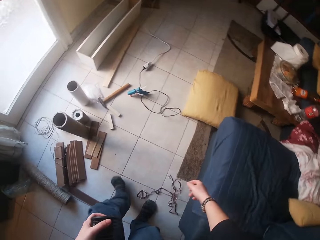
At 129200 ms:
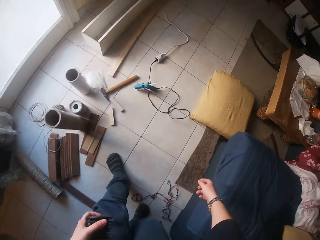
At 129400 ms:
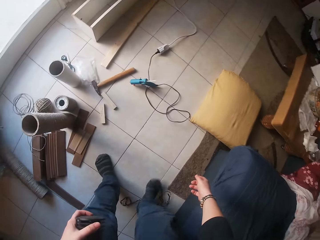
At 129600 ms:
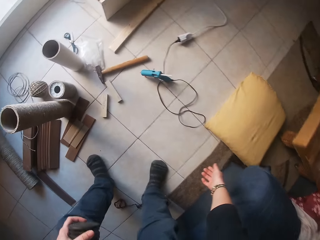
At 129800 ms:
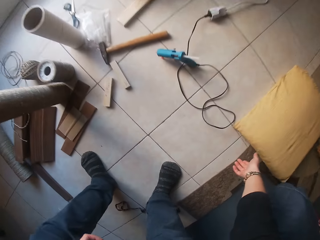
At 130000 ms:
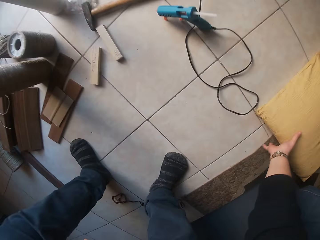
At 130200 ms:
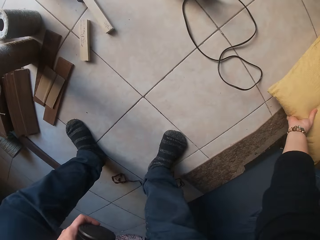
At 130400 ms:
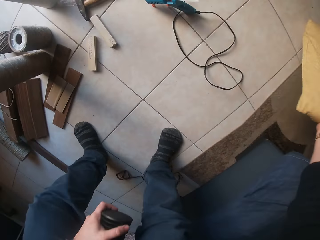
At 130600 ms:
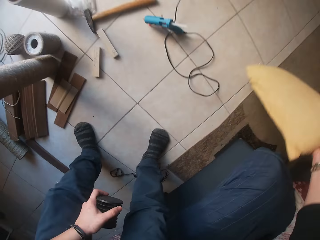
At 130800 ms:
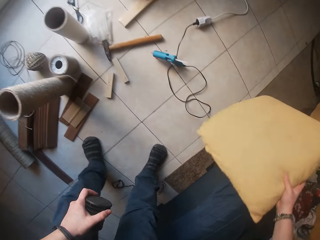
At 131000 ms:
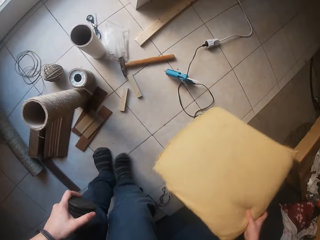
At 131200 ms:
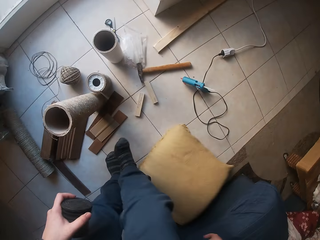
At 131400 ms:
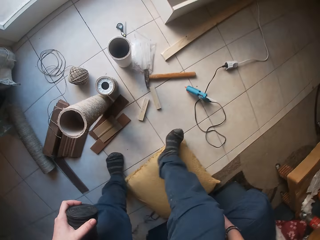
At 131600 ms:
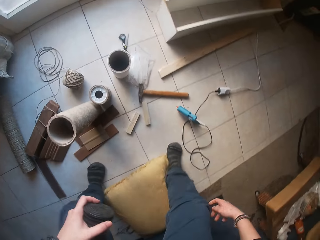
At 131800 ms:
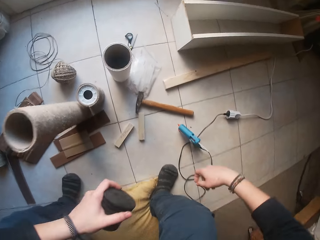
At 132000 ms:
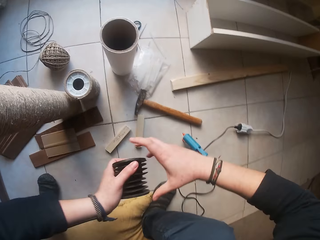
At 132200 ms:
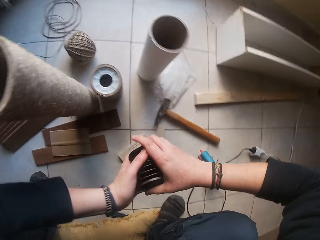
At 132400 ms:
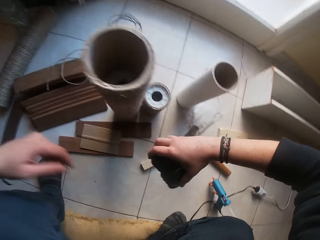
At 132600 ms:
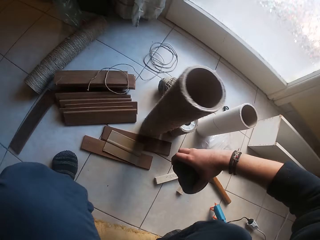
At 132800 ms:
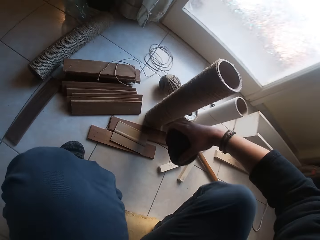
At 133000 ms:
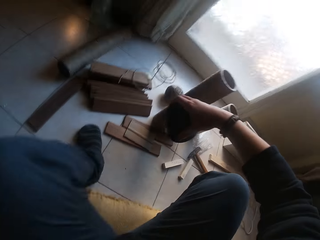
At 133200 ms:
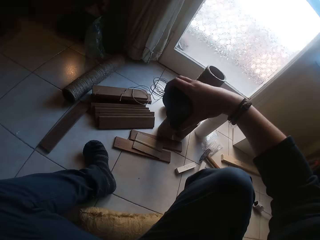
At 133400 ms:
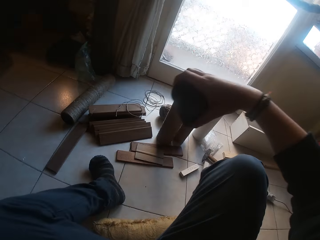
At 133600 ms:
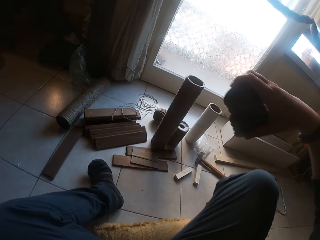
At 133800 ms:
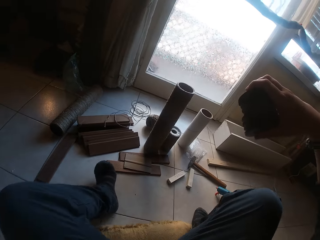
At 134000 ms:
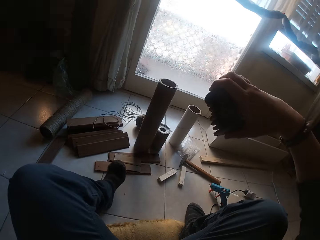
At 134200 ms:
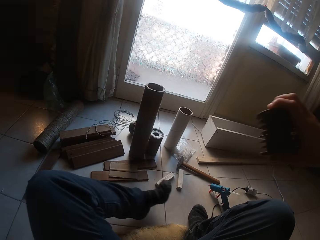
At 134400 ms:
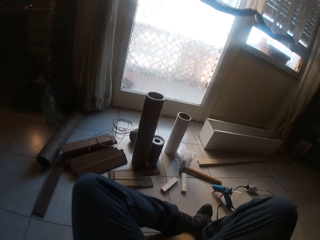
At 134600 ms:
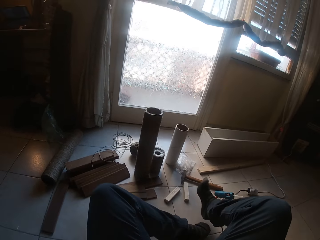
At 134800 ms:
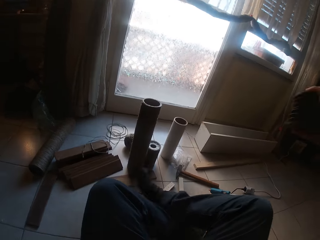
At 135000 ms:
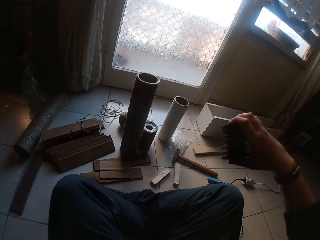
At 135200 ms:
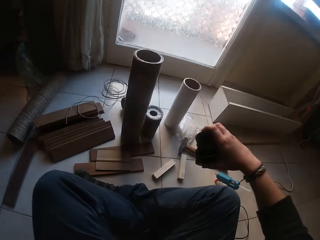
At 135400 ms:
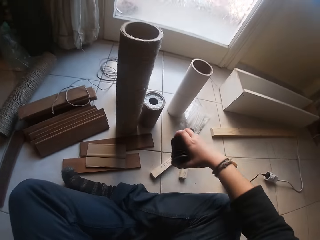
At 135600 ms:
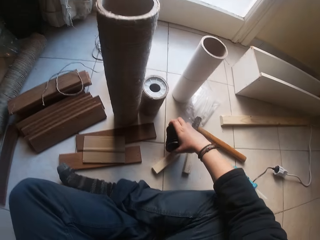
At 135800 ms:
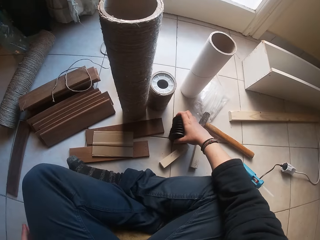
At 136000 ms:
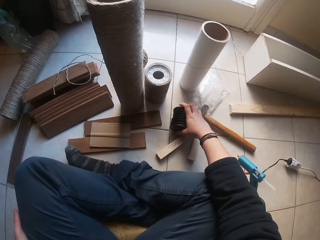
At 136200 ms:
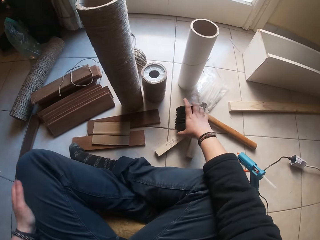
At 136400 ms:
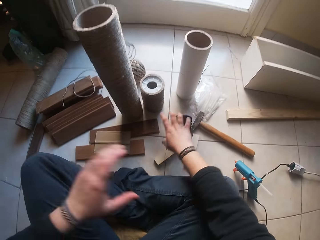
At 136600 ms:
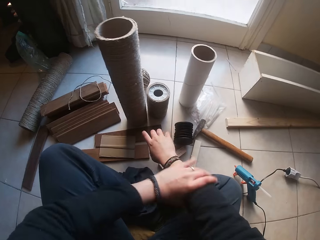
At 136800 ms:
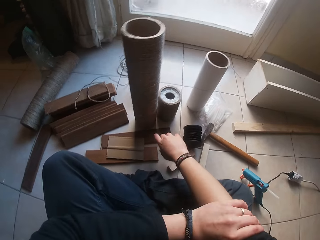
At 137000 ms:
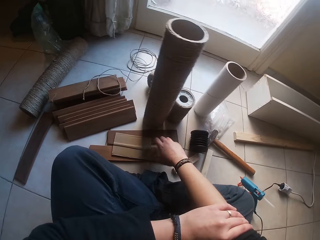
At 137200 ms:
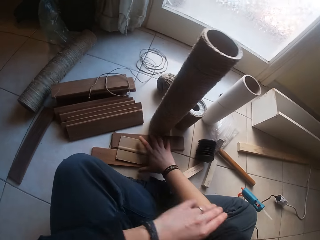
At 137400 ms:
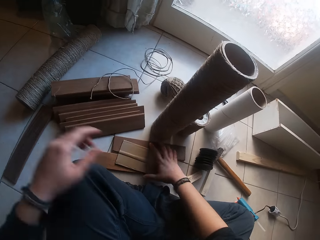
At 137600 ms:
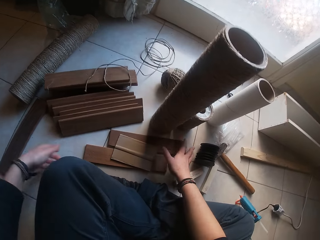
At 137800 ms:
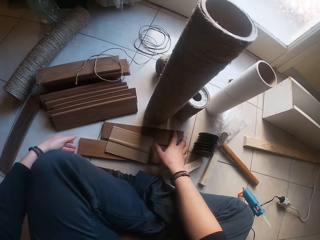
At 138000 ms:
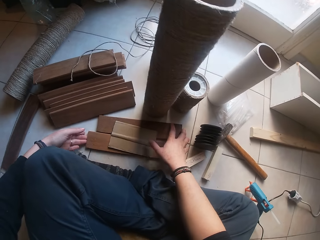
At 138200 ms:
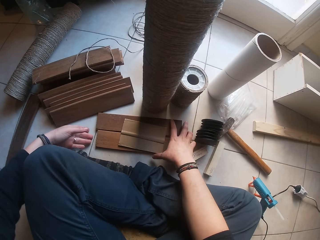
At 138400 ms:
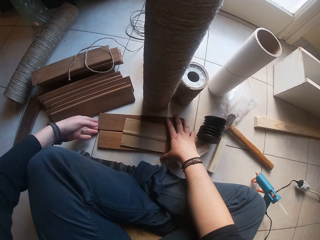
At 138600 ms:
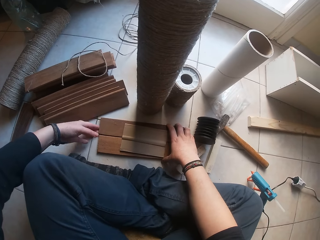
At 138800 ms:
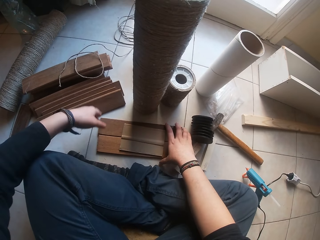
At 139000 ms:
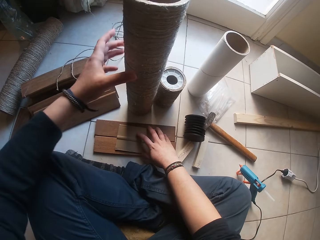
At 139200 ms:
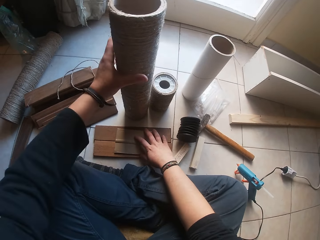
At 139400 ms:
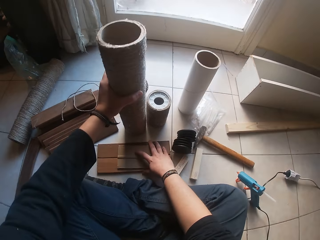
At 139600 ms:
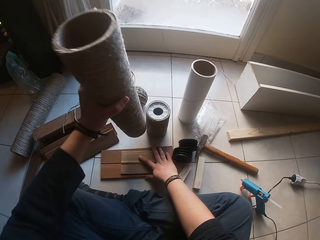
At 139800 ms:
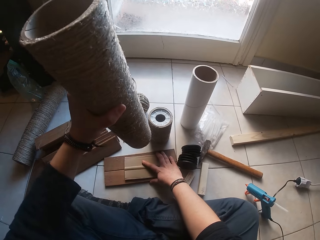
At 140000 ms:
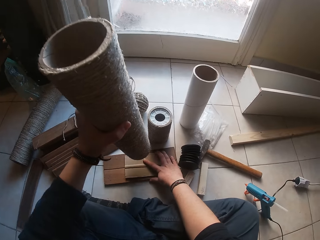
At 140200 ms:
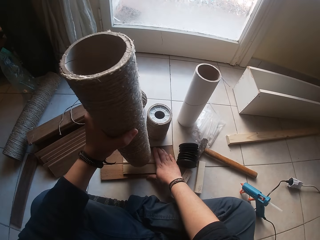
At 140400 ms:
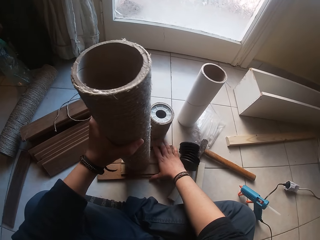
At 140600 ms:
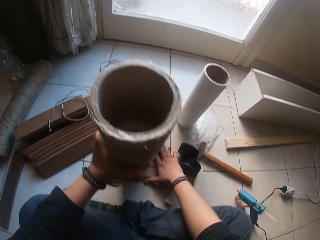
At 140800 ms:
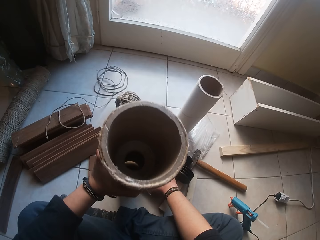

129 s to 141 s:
The camera wearer walks around. He lifts a throw pillow with his right hand from the floor. He moves the throw pillow. He drops the throw pillow in his right hand on the floor. He sits on the throw pillow. He passes the tubing caps in his left hand to his right hand. He crosses his legs on the floor. He drops the tubing caps in his right hand on the floor. He pulls up his right sleeve with his left hand. He adjusts the thin woods and the small plywood on the floor with his hands. He lifts the cardboard tube on the floor with his left hand. He adjusts the thin woods and the small plywood on the floor with his right hand. He drops the cardboard tube in his left hand on the small plywood.

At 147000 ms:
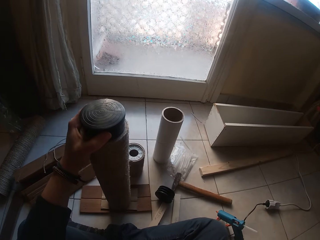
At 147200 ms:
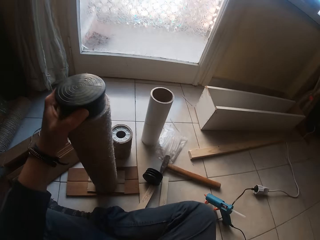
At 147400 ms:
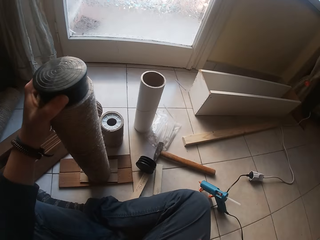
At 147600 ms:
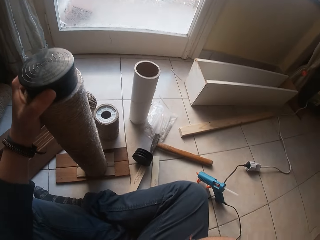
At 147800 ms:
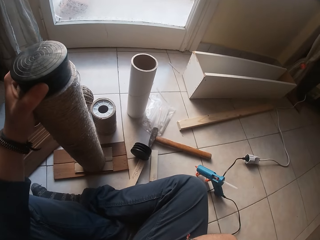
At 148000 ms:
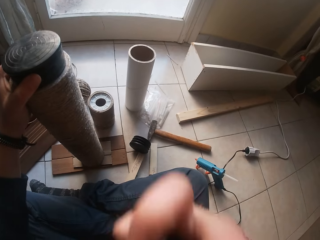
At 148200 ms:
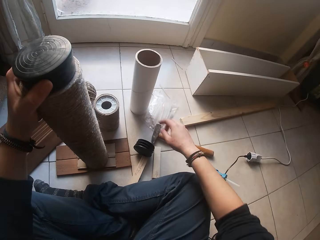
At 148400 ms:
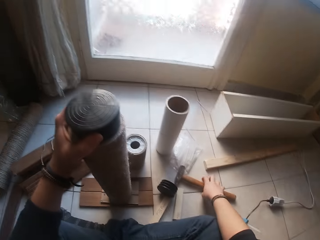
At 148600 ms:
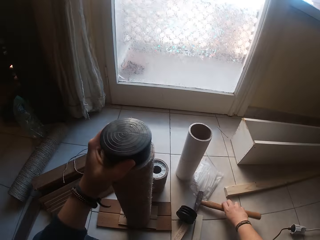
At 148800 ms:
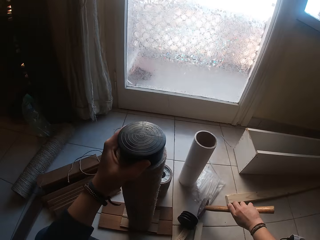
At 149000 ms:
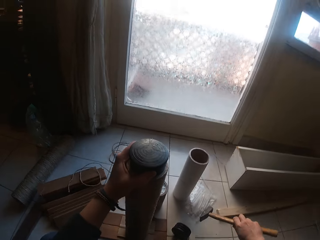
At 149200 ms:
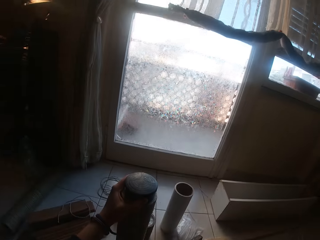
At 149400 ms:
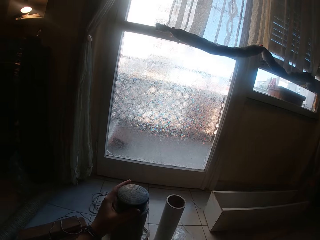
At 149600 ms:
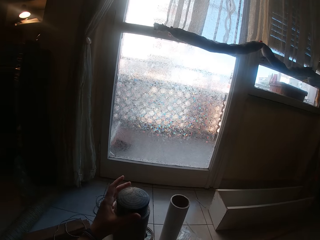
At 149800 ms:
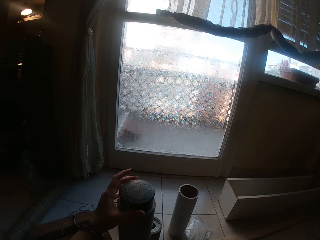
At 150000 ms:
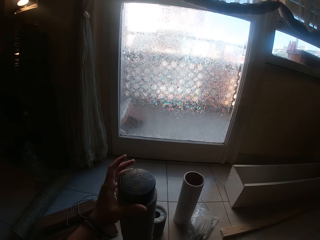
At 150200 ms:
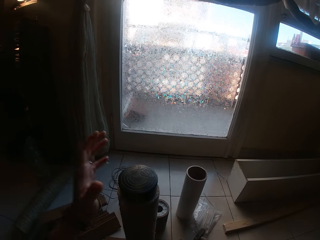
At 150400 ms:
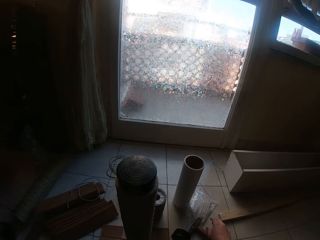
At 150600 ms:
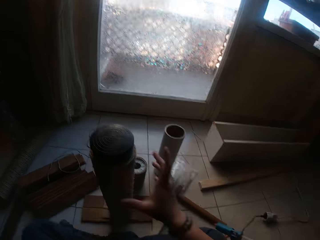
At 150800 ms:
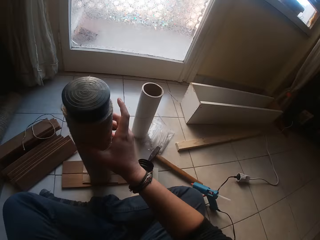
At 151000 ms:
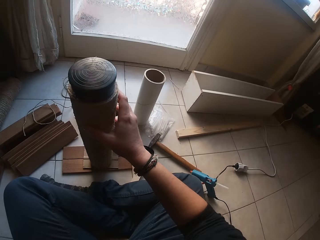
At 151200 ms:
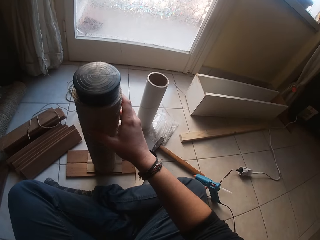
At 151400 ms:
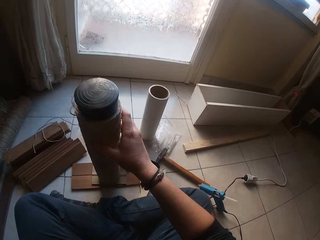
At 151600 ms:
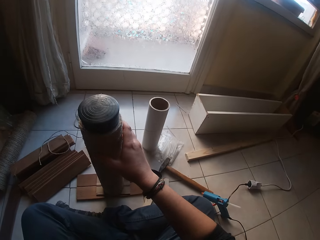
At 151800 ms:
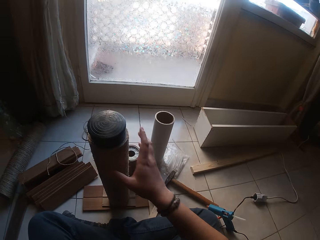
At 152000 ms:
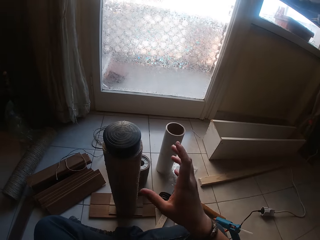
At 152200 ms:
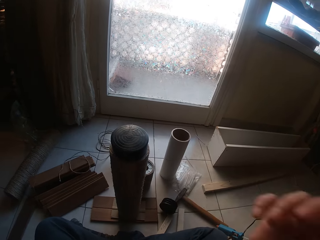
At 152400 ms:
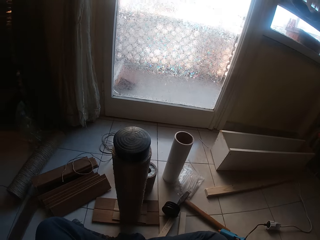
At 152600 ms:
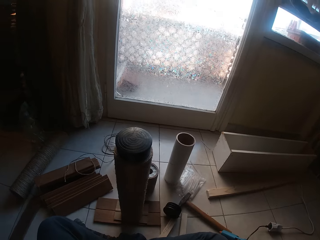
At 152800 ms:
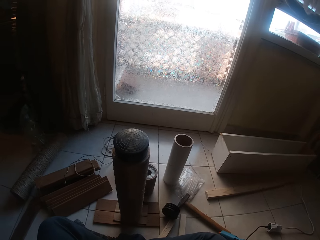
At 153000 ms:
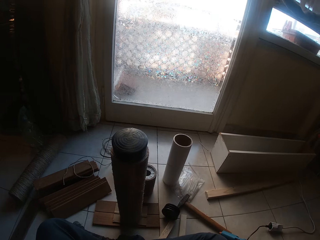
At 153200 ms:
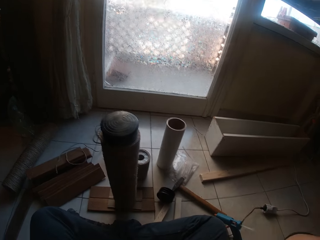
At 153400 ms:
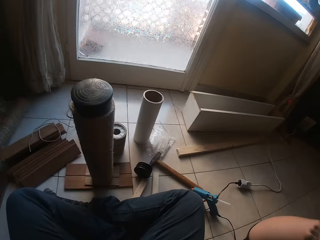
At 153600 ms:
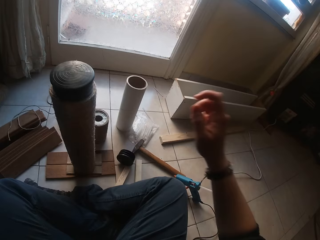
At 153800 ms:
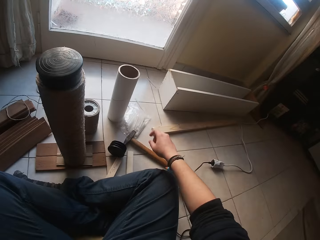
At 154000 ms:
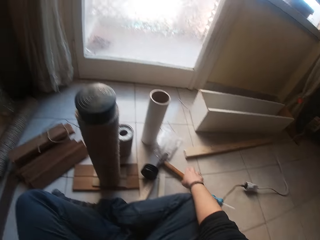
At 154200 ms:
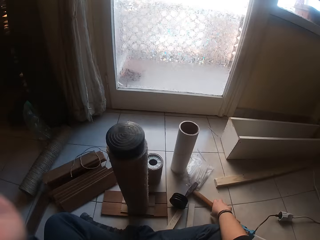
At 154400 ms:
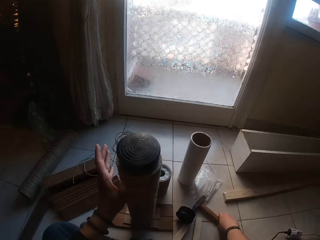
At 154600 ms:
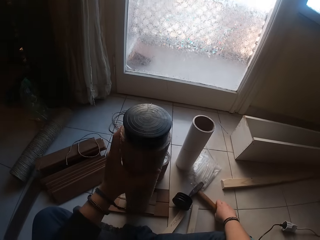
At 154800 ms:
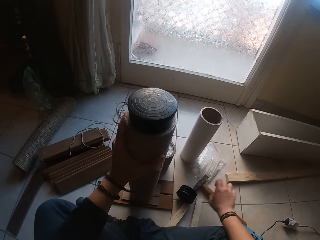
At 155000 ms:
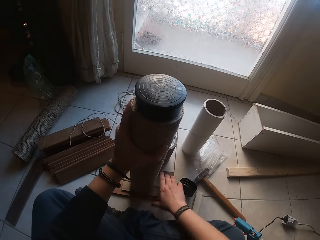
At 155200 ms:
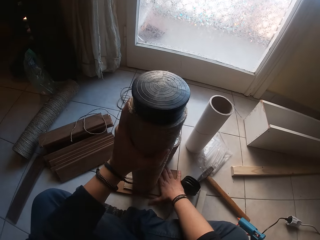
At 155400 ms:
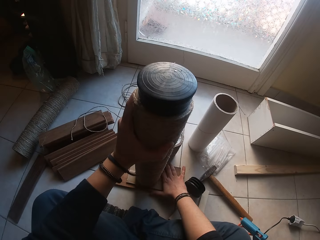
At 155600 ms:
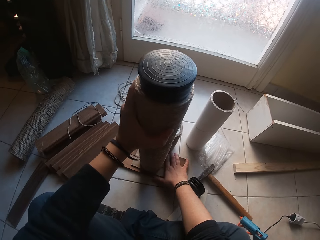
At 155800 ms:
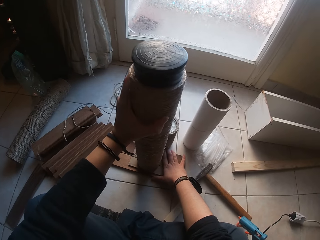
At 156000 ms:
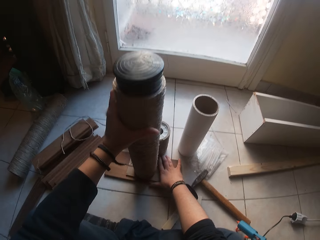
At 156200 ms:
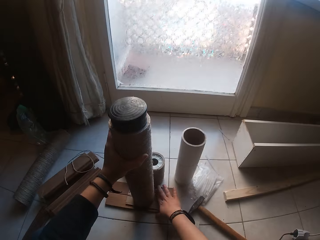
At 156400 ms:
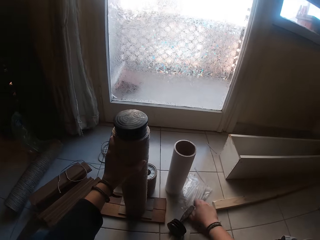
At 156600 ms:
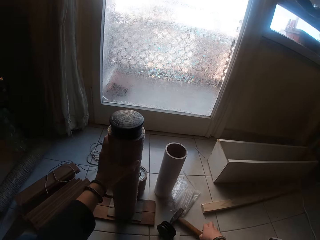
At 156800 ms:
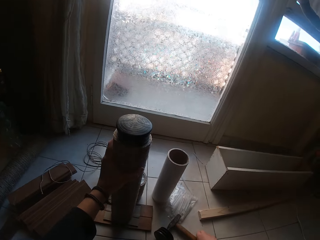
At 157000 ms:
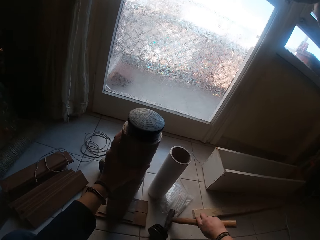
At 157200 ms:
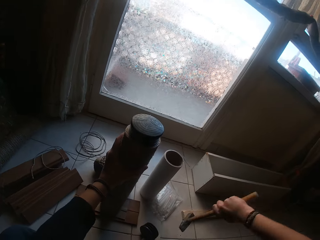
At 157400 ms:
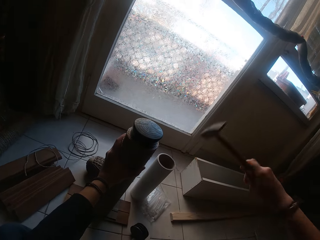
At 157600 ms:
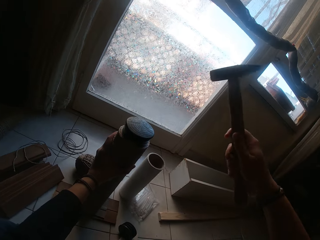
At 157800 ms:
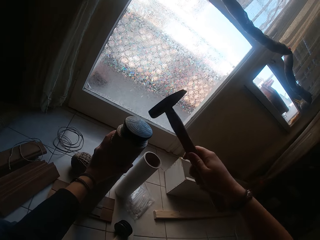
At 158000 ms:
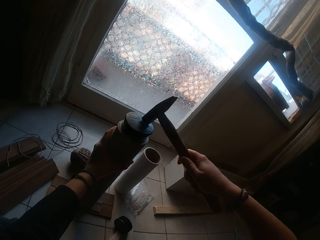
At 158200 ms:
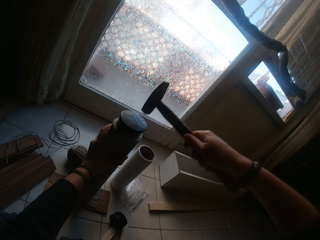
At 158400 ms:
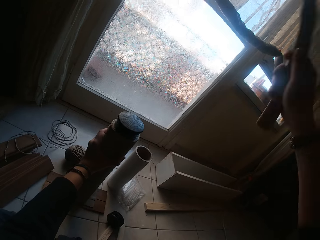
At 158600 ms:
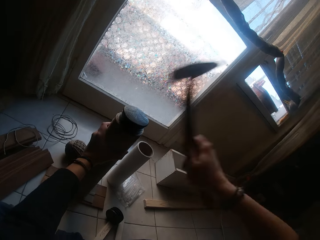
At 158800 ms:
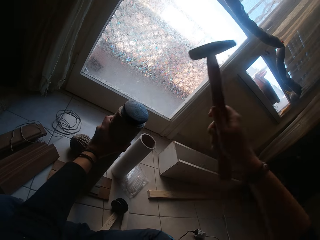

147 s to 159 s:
The camera wearer lifts the hammer on the floor with his right hand. He holds the cardboard tube or string roll with his right hand. He touches the string roll. He holds the cardboard tube with his left hand. He adjusts the cardboard tube and the woods on the floor with his hands. He lifts the hammer on the floor with his right hand. He hits the tubing cap into the cardboard tube with the hammer in his right hand.
